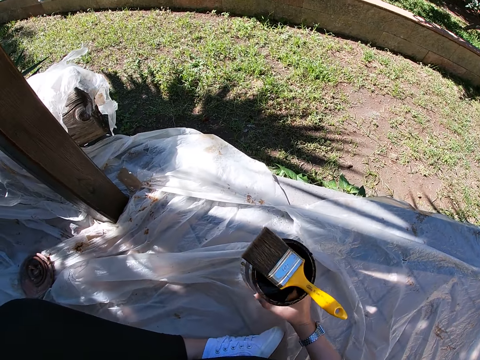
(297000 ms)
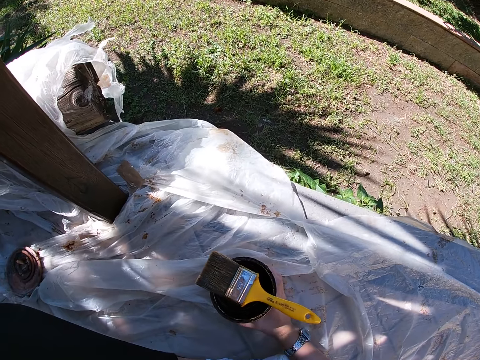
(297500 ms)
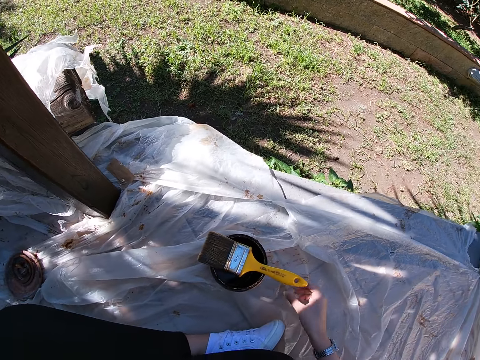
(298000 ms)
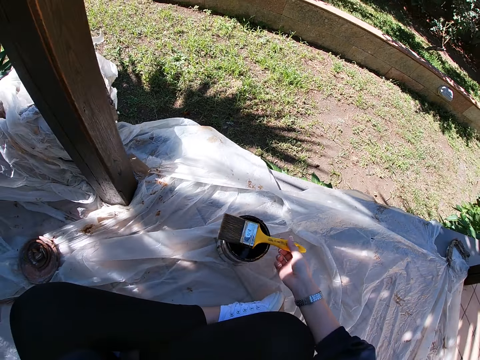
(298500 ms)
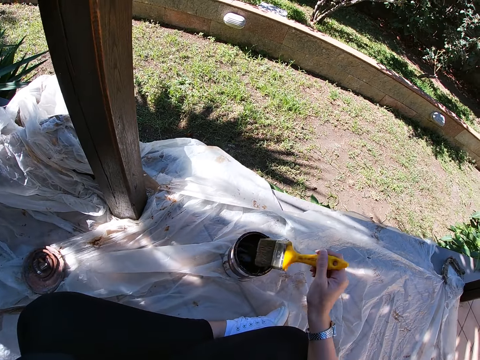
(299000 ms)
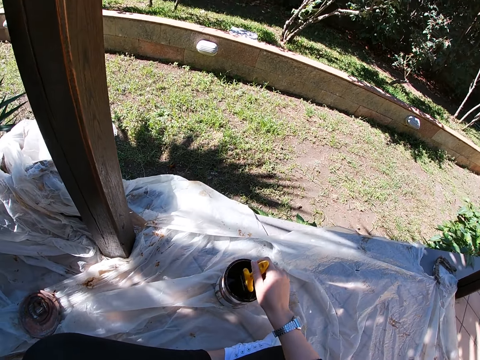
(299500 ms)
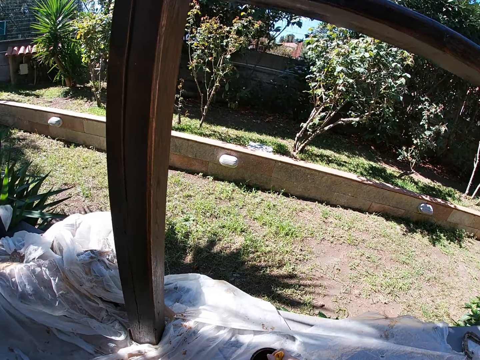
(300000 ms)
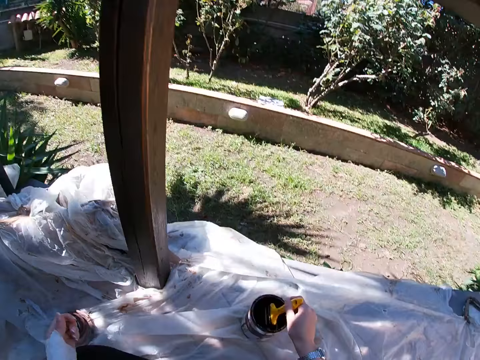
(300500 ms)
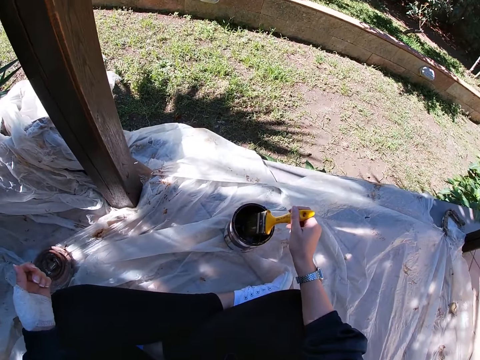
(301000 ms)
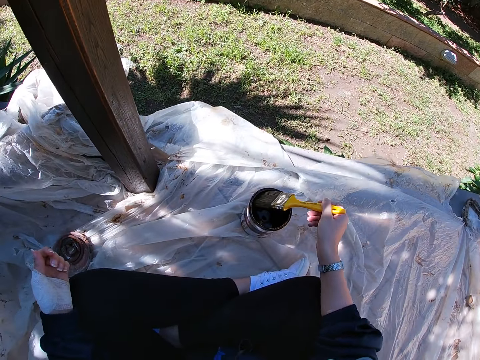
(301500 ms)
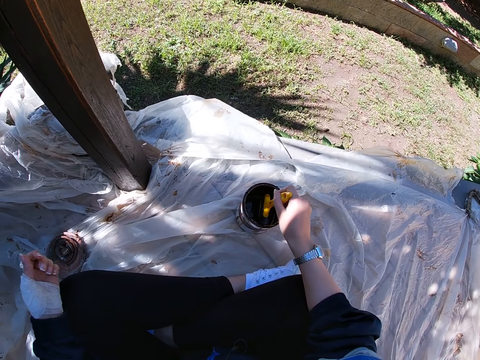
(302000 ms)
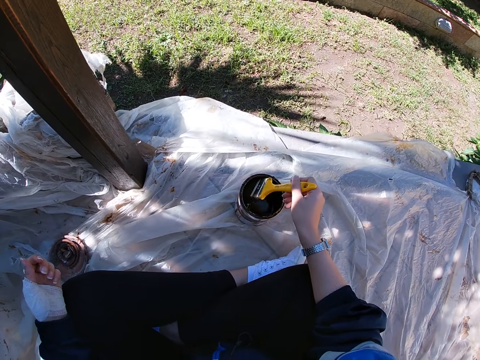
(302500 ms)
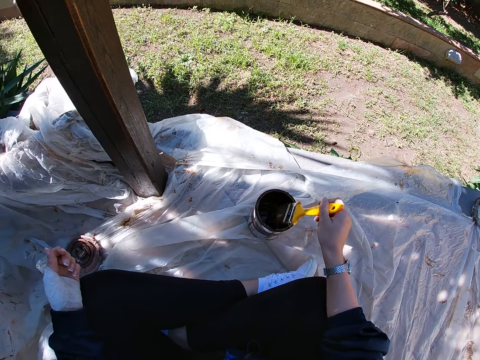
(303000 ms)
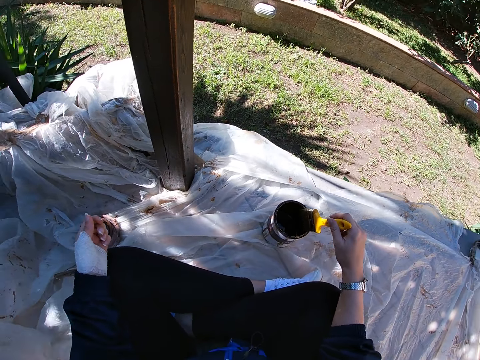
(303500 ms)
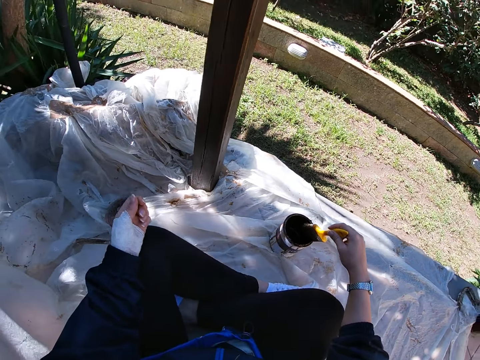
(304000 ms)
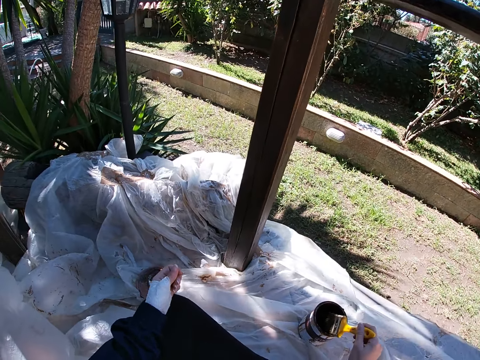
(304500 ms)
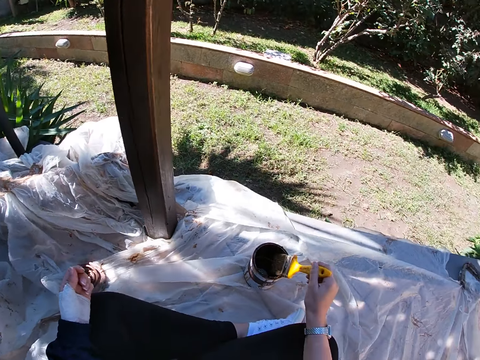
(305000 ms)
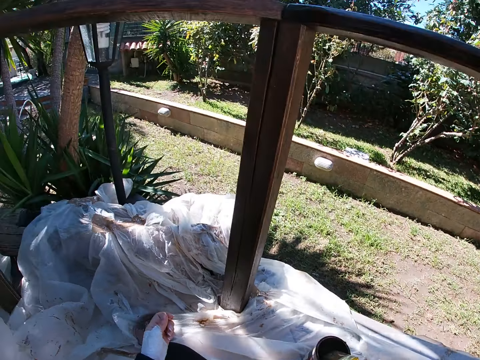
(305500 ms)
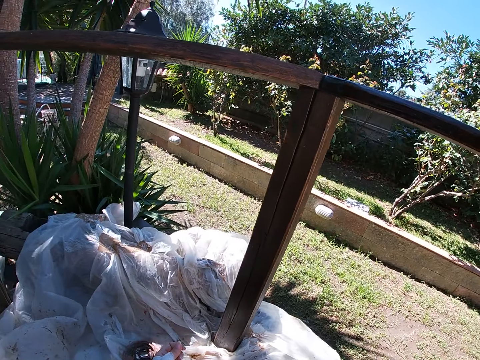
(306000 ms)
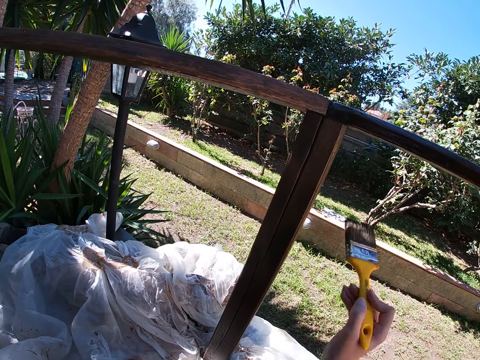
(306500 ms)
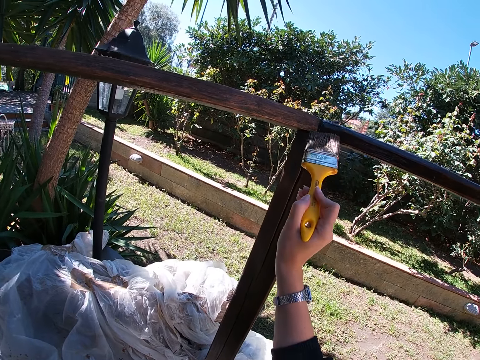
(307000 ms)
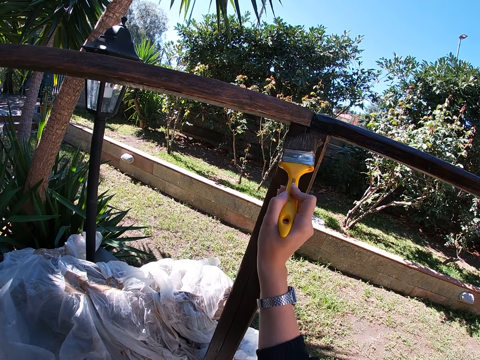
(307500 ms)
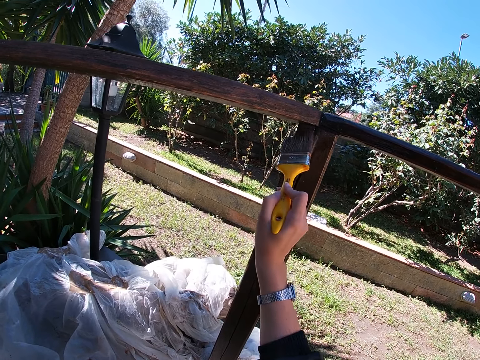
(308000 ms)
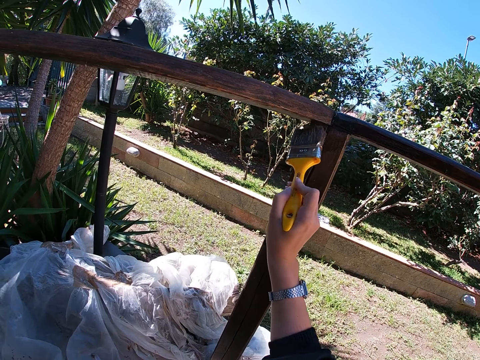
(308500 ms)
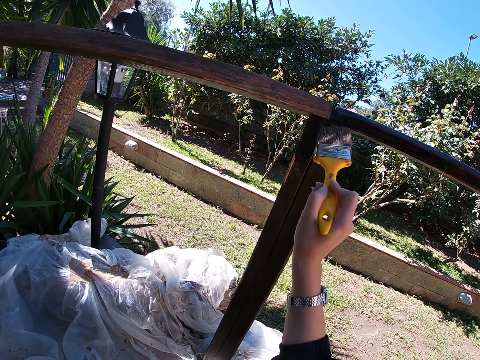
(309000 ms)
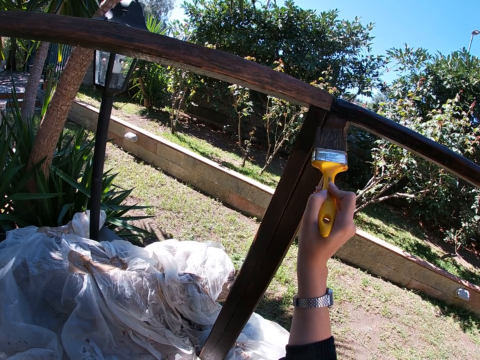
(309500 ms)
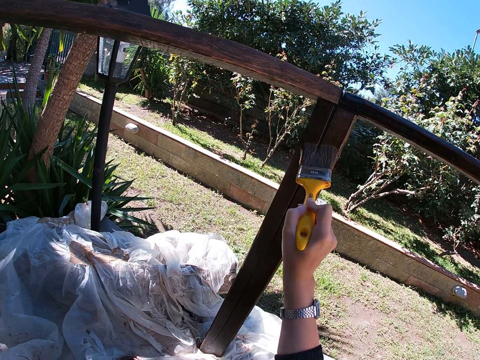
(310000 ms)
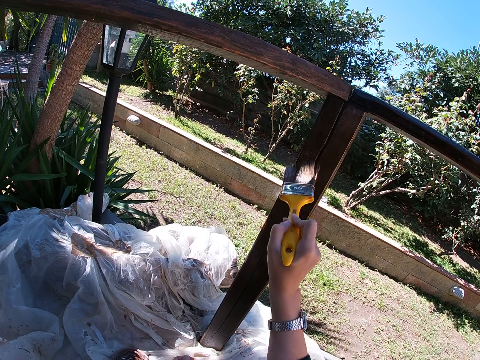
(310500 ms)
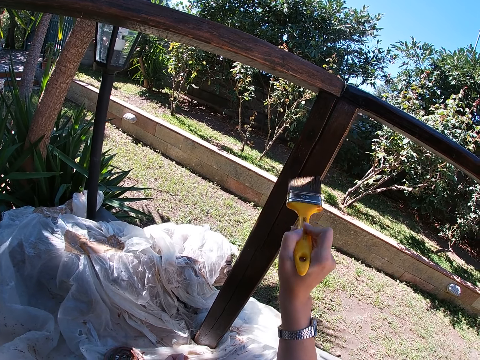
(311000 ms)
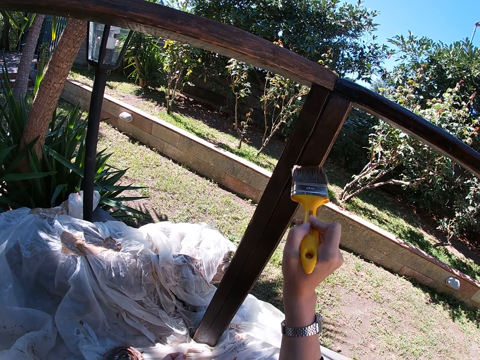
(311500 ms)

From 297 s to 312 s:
The camera wearer puts down the container of paint. She picks up the paint brush on top of the paint container with her right hand. She dips the paint brush in her right hand into the paint container. She takes out the paint brush from the container. She drips off paint from the paint brush. She paints the wooden balcony rail with the paint brush in her right hand.

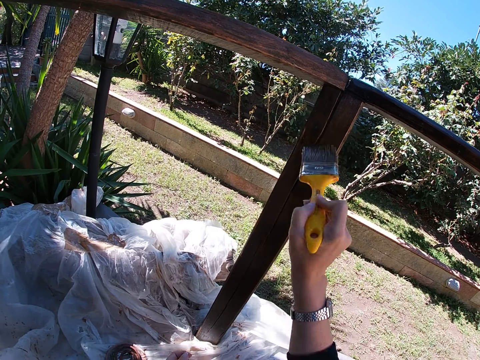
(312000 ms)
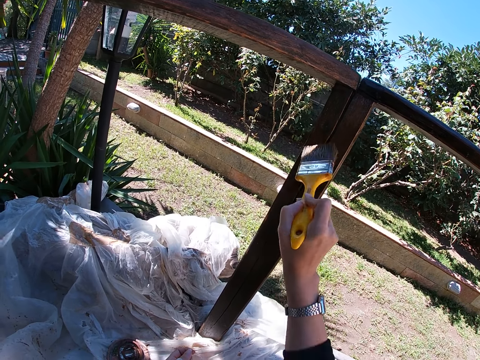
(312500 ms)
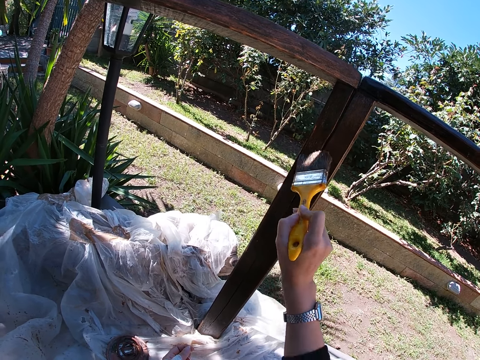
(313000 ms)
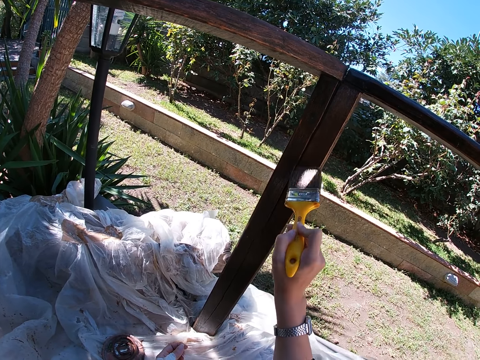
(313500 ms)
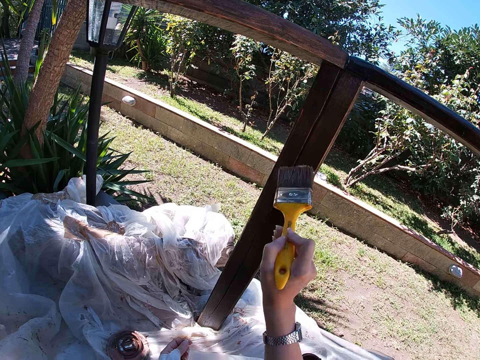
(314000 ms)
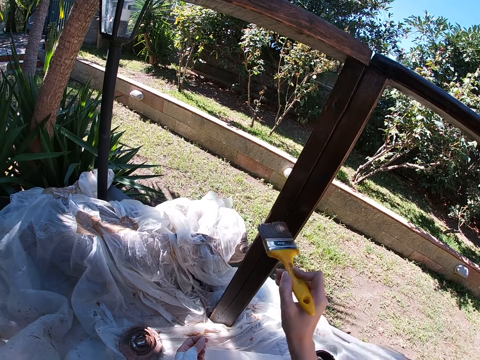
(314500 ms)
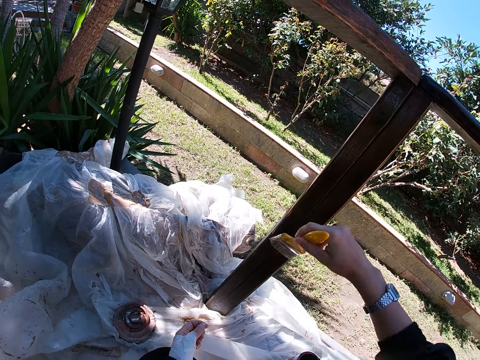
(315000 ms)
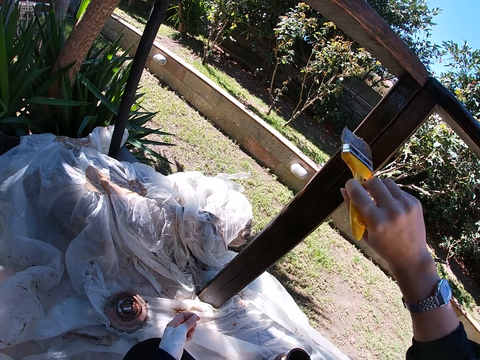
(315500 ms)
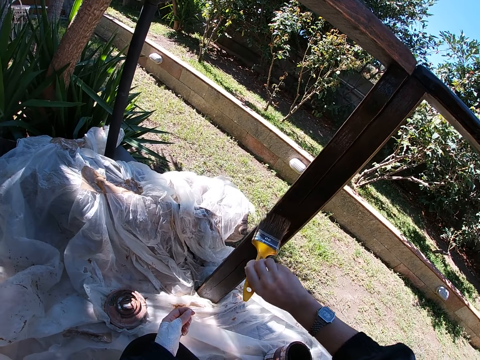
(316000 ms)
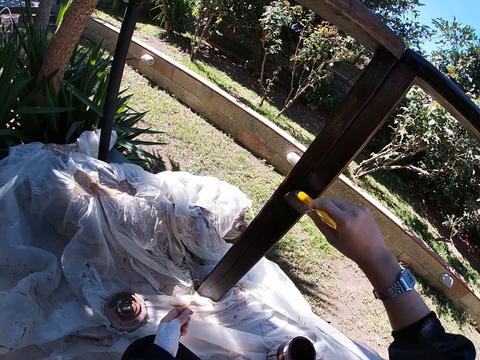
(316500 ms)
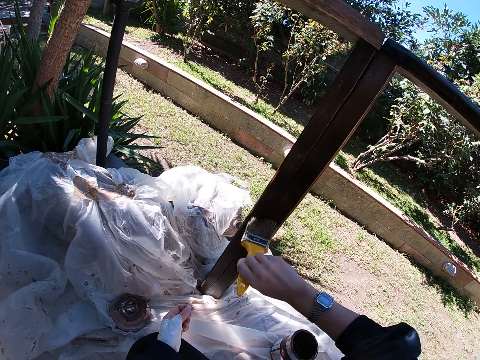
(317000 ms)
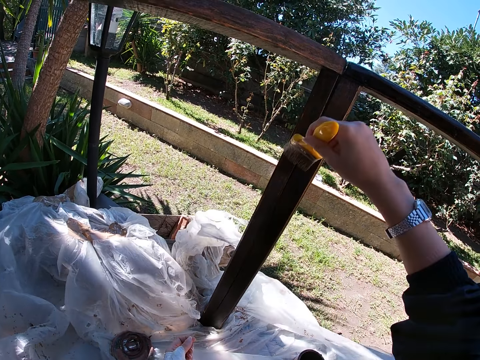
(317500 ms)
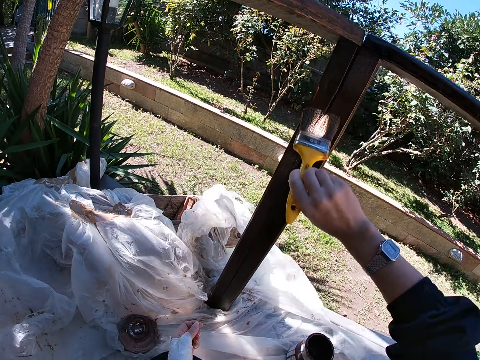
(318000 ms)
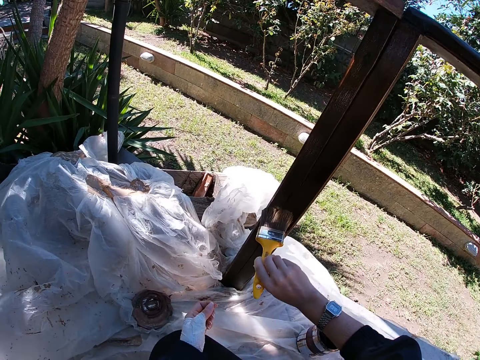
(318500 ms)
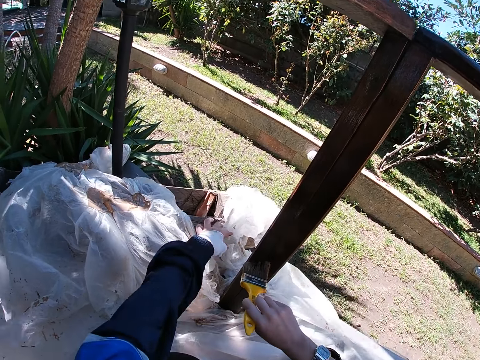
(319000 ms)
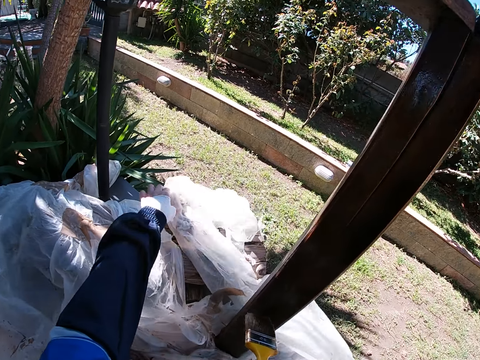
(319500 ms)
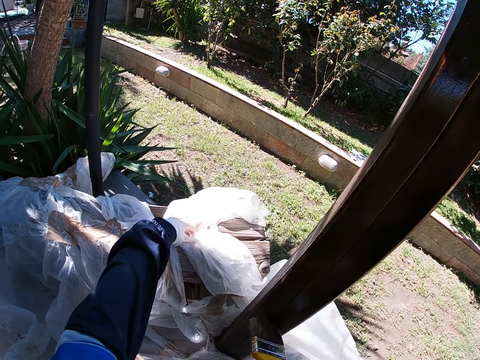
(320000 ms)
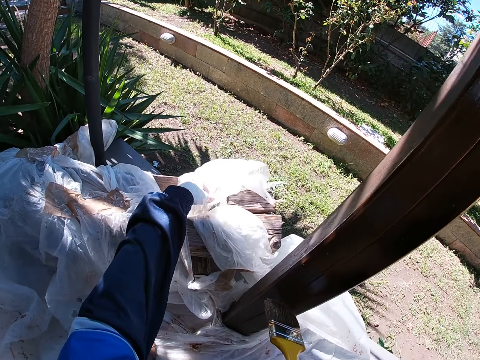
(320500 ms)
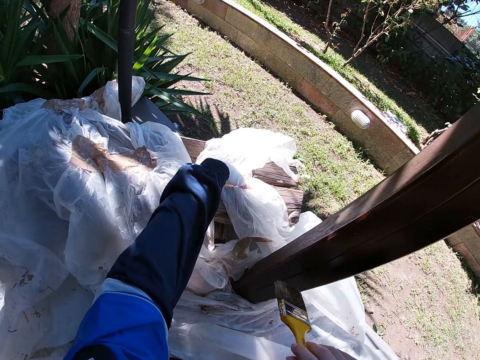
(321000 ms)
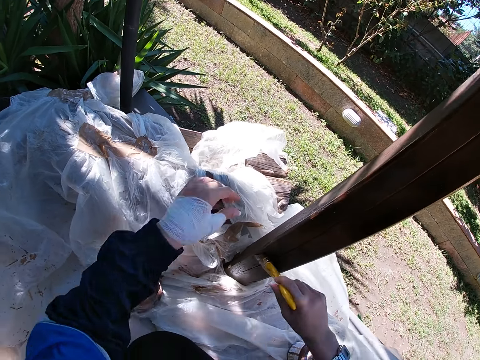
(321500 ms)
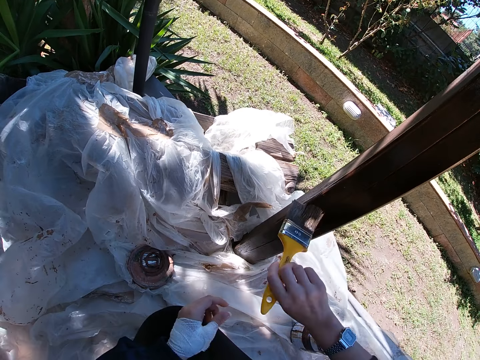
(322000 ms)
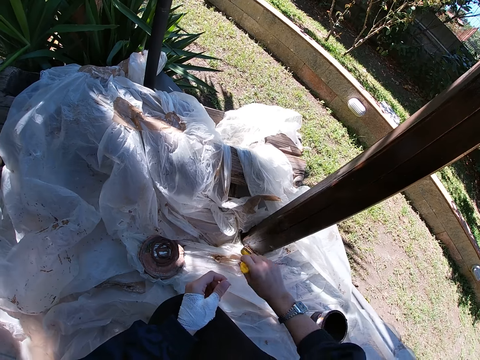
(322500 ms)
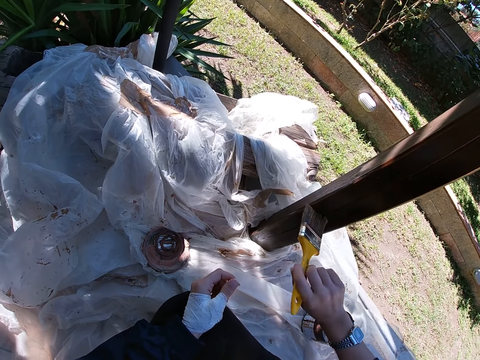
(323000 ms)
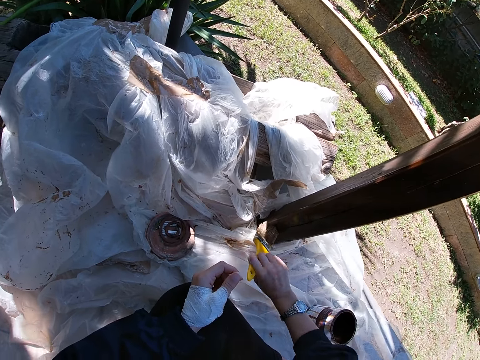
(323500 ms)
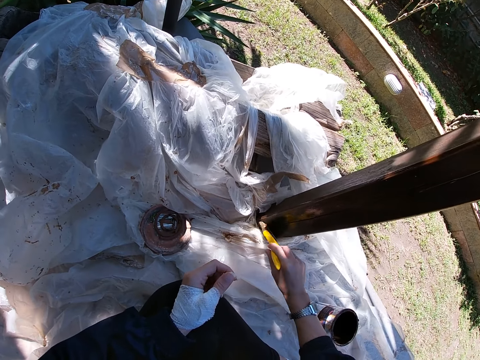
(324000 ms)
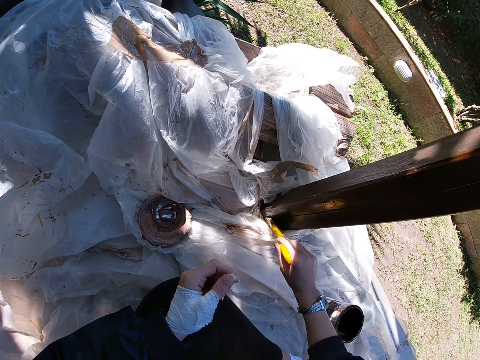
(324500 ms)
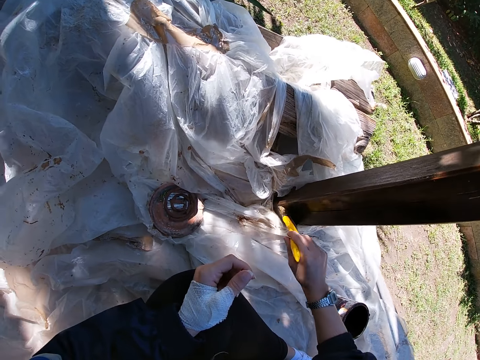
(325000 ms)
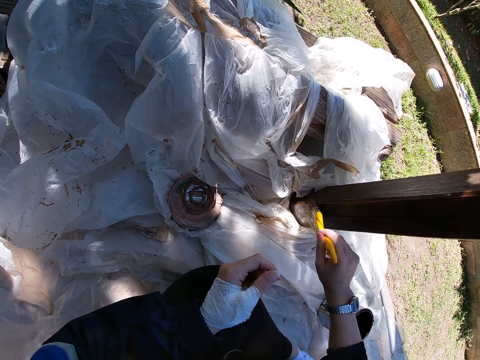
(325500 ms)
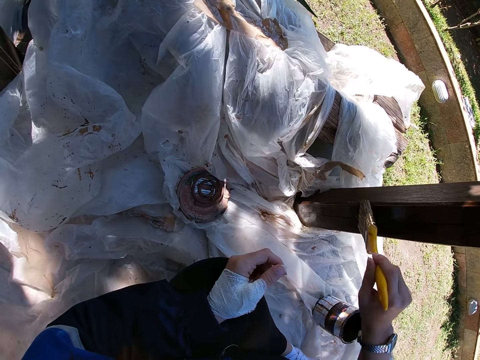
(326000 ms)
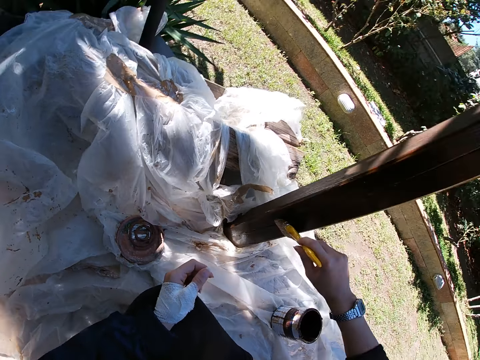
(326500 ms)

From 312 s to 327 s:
The camera wearer tucks an edge of the white polythene sheet into a log of wood on the floor with her left hand. She stops painting the frame of wood. She adjusts the placement of a polythene paper. She paints the wooden balcony rail with the paint brush in her right hand.
